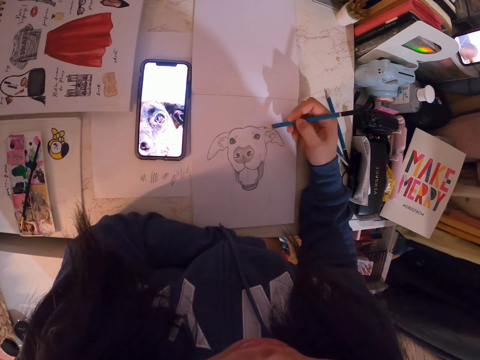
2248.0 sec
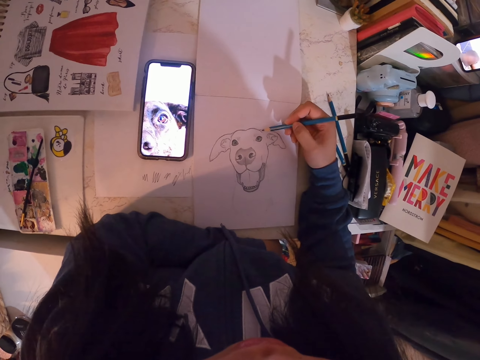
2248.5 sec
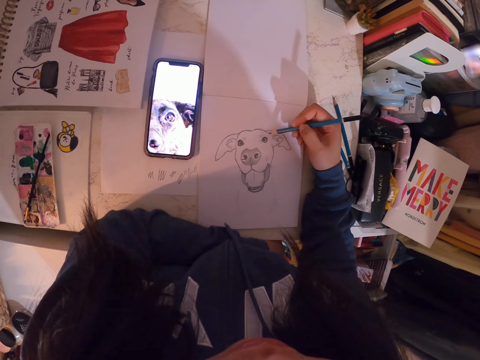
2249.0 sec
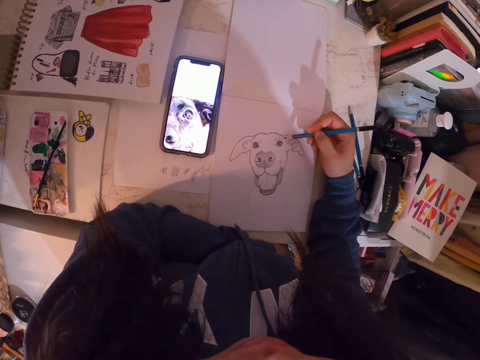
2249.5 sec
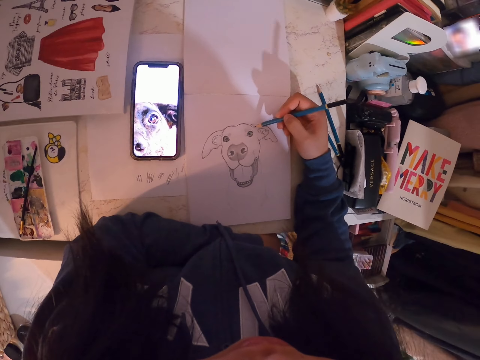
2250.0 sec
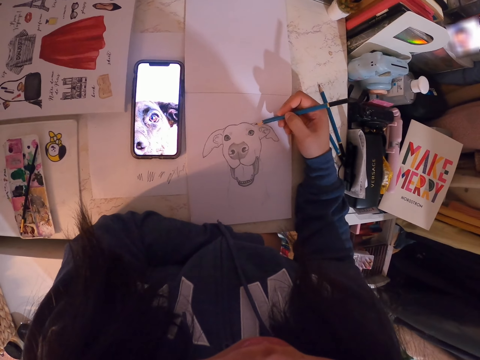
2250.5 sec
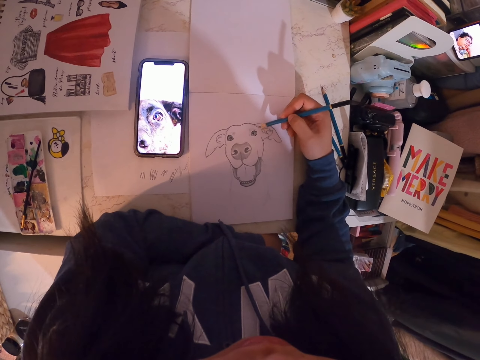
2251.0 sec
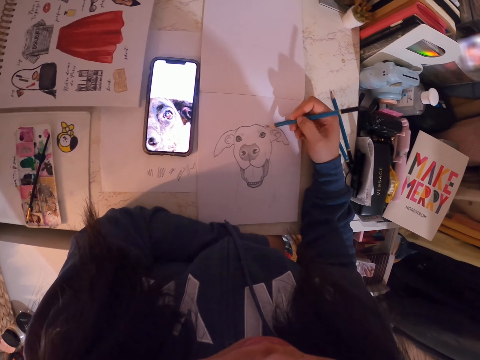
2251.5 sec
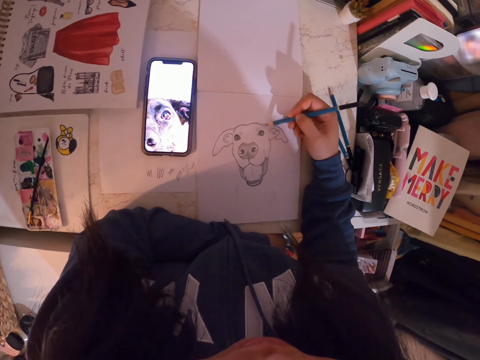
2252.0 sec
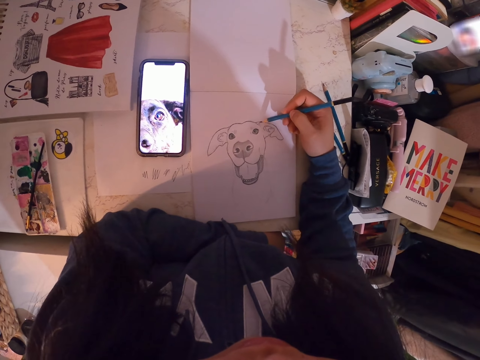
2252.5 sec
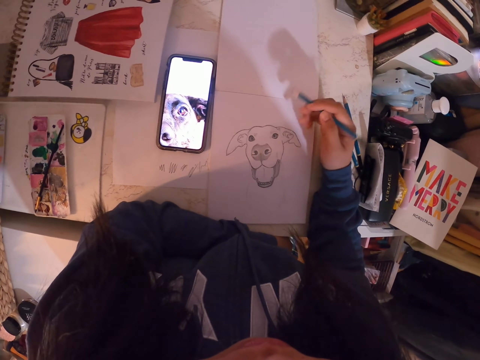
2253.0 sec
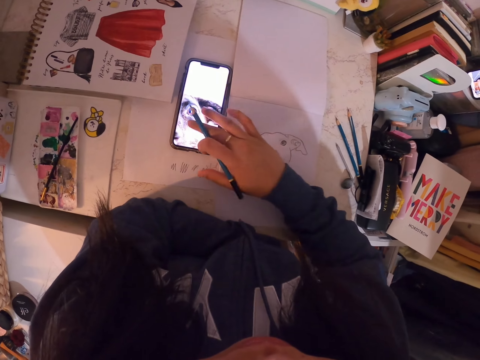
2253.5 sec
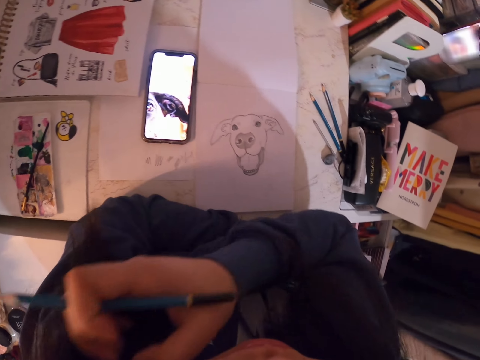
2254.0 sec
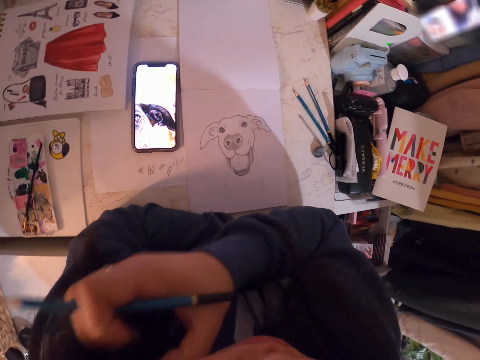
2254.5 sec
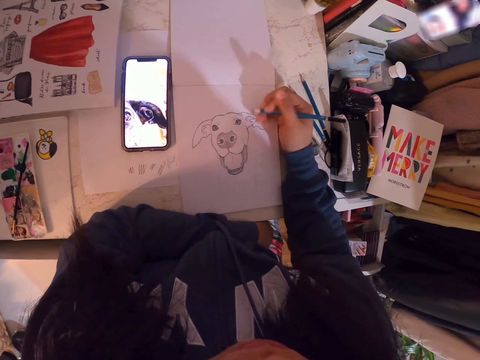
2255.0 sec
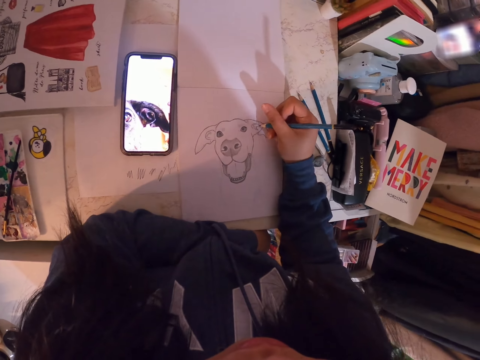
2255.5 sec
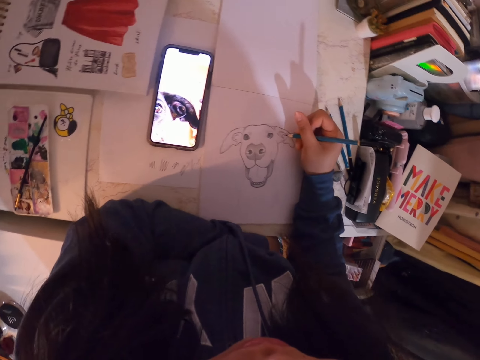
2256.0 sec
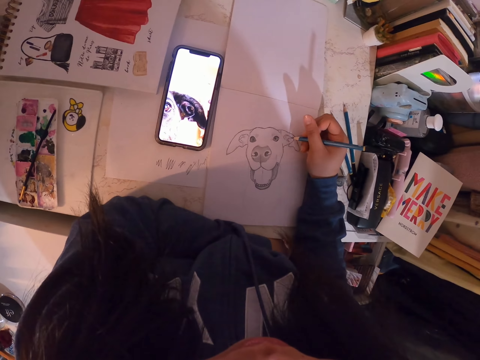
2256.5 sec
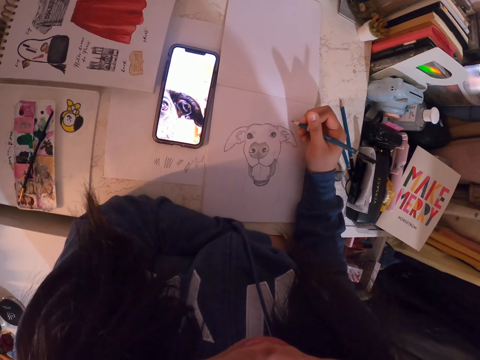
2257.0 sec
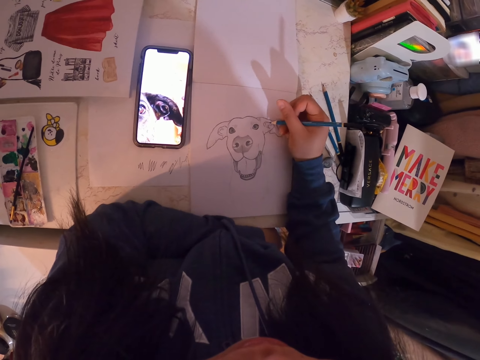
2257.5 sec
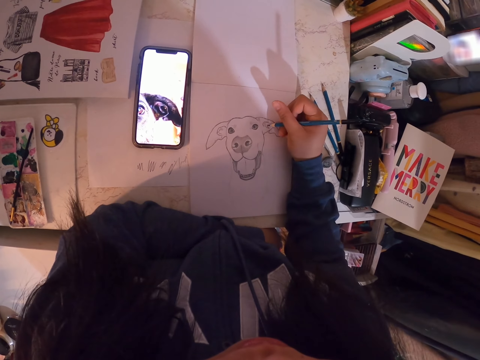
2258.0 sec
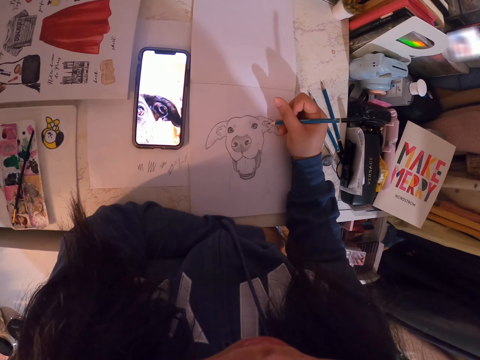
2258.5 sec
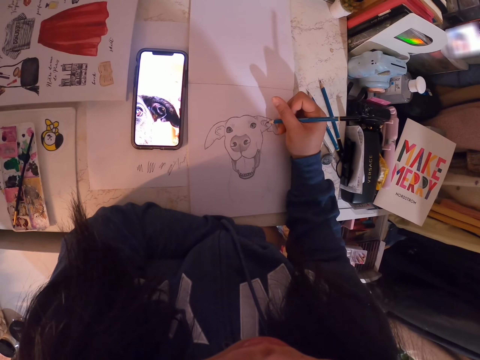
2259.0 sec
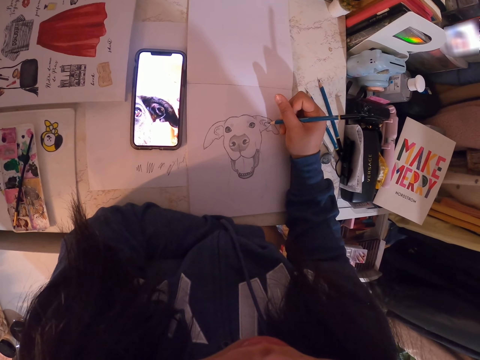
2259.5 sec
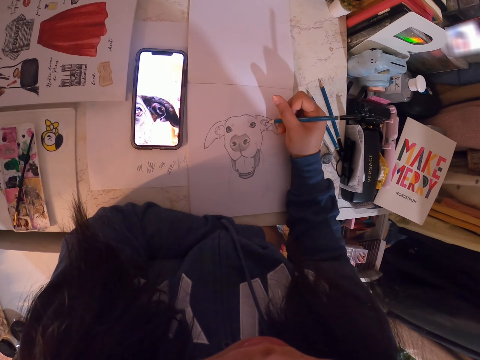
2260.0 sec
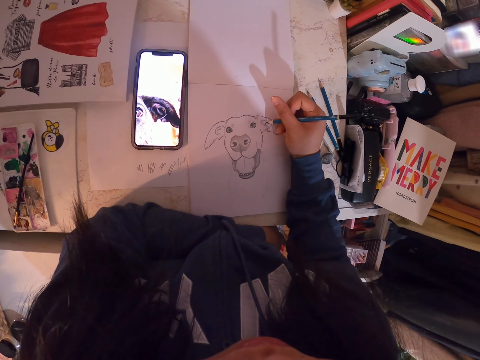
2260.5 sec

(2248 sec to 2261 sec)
The camera wearer sketches an image with the pencil in the book. They scroll the cellphone. They scratch the face area. They draw in the book.

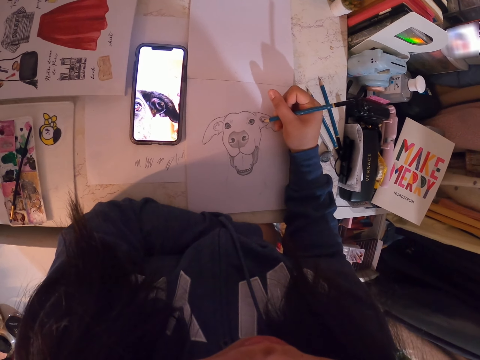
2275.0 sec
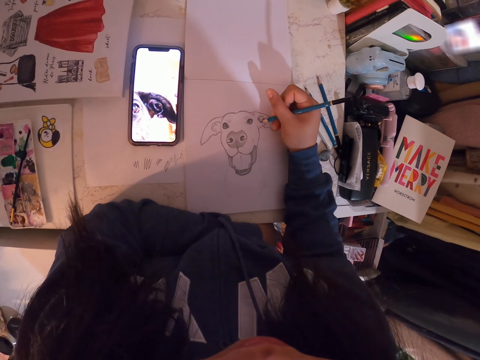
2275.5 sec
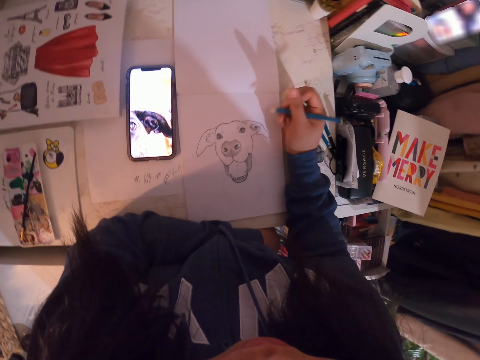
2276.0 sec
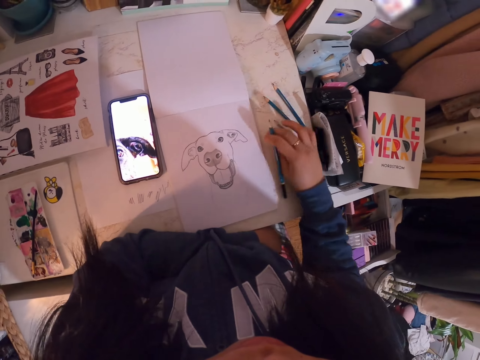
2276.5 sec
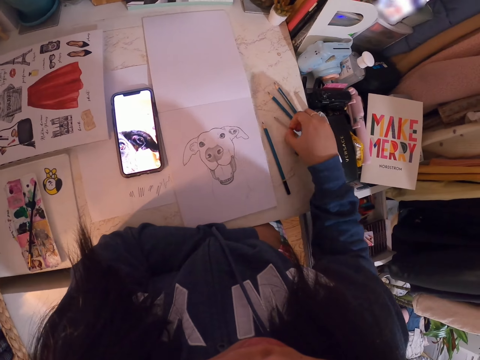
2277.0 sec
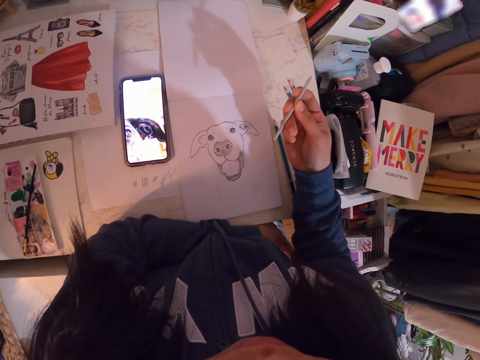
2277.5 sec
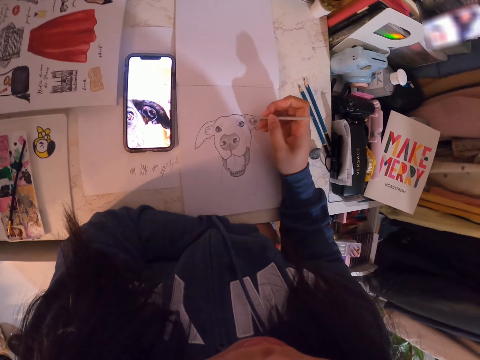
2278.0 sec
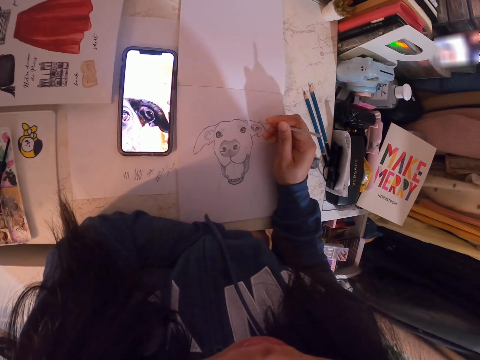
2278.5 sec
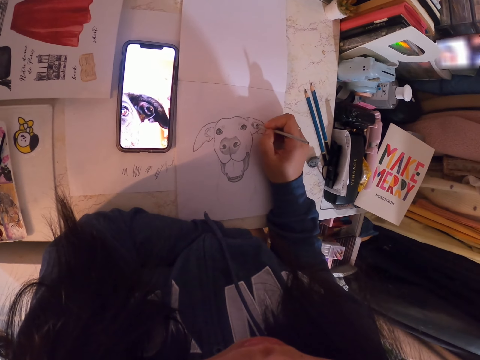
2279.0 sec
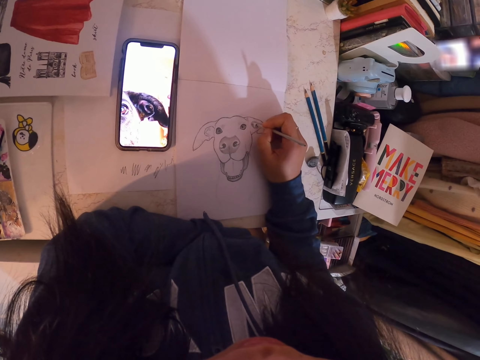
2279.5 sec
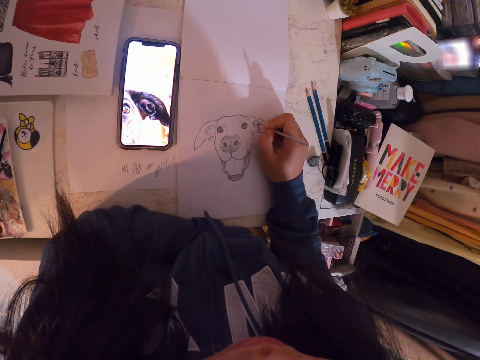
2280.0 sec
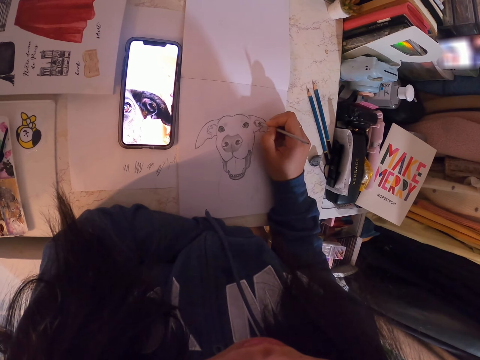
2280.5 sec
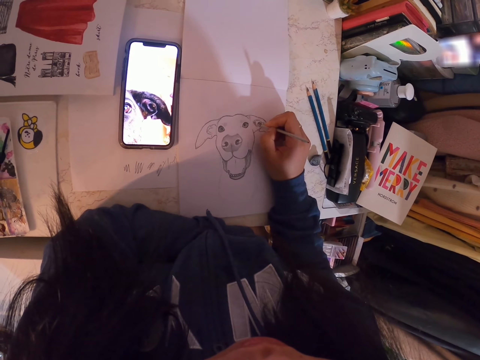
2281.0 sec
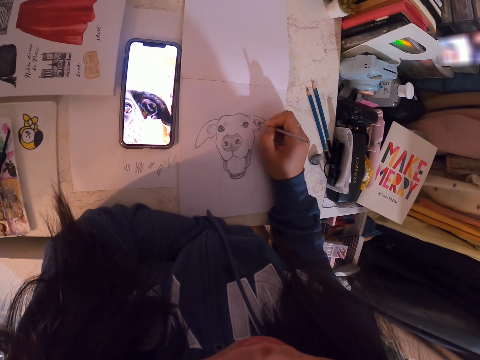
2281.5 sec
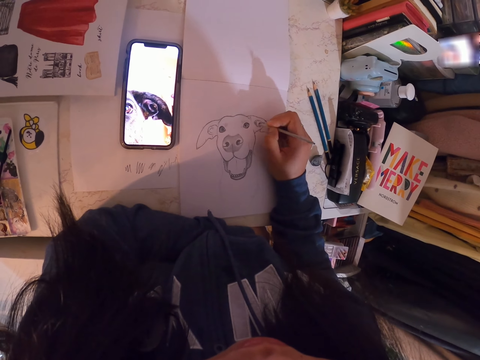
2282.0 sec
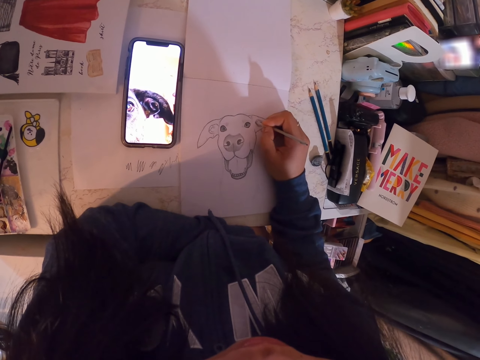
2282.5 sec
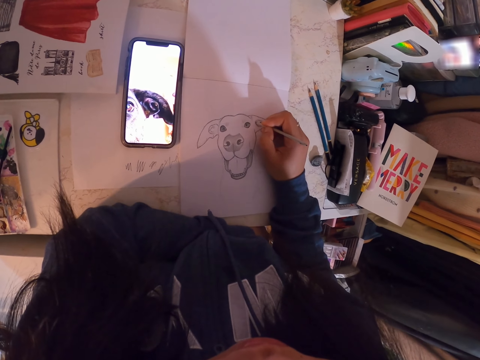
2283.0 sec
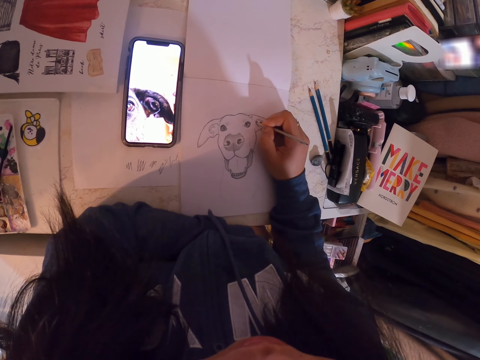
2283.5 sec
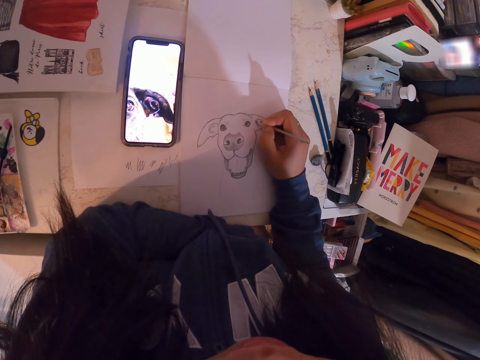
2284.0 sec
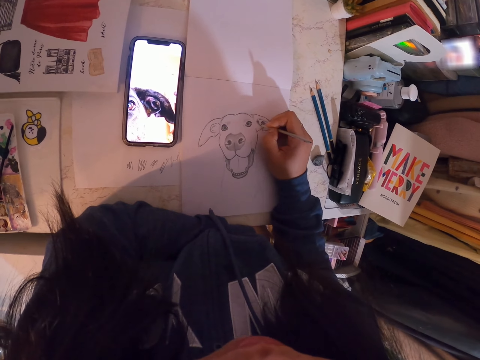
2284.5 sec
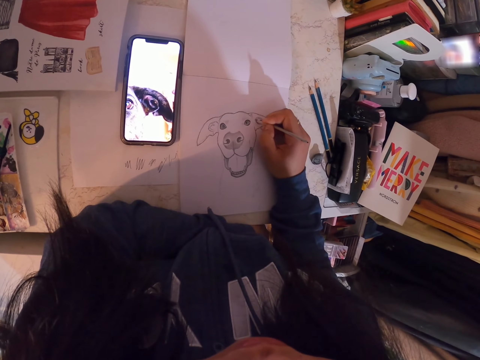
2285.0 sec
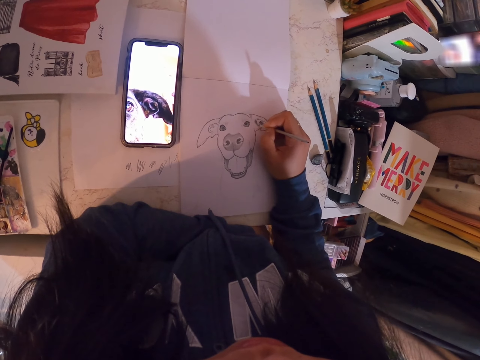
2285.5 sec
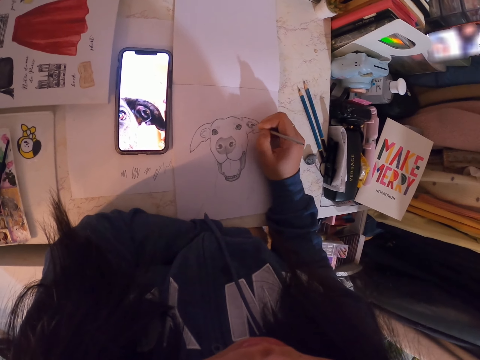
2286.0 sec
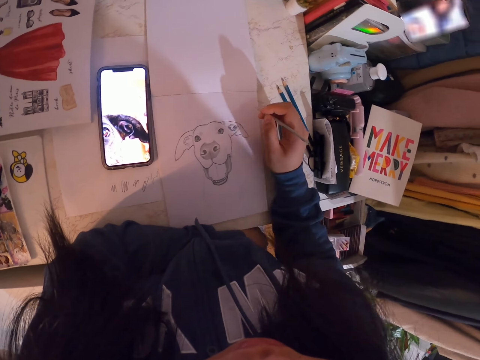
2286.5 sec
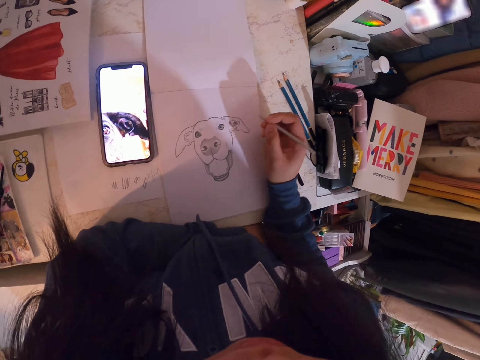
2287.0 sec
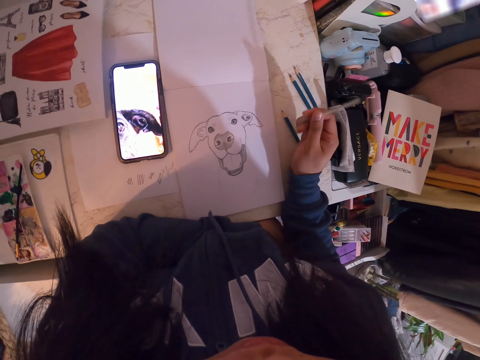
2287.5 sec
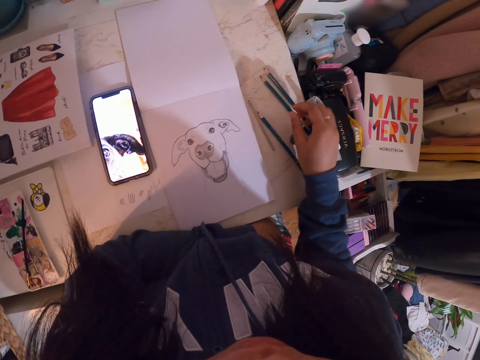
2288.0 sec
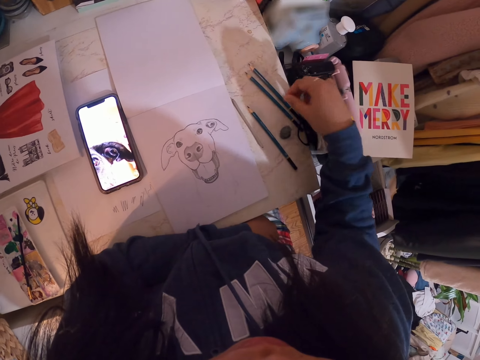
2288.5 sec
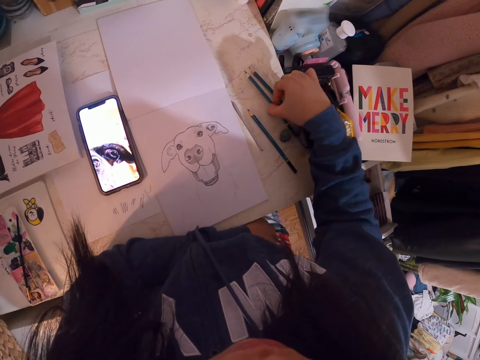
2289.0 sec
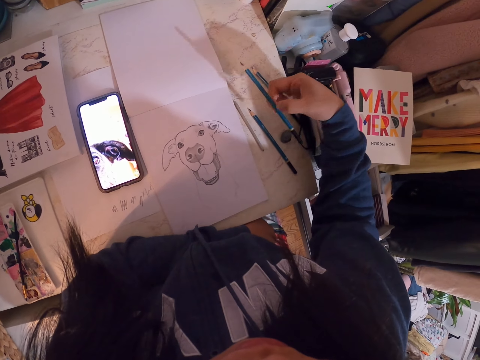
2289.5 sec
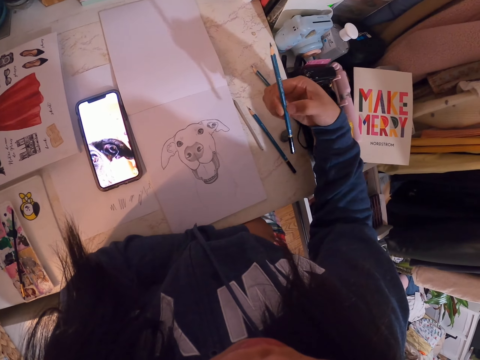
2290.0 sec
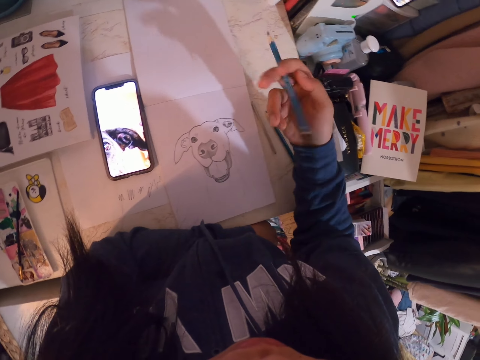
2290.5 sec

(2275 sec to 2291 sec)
The camera wearer drops the pencil. They pick up the sketch pen. They sketch an image with the sketch pen in the book. They drop the sketch pen. They pick up the pencil.
